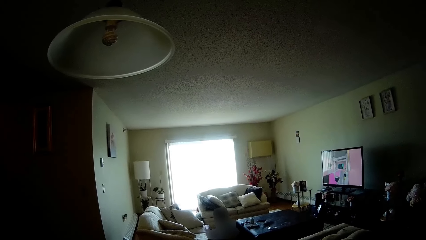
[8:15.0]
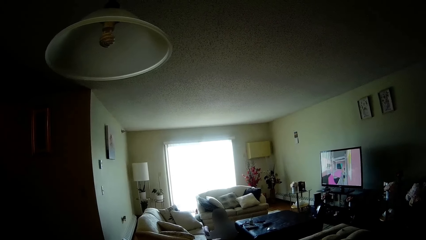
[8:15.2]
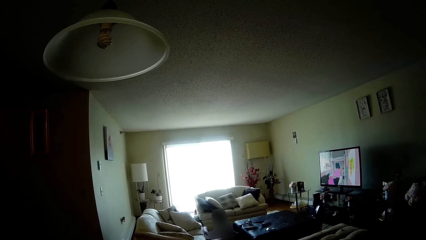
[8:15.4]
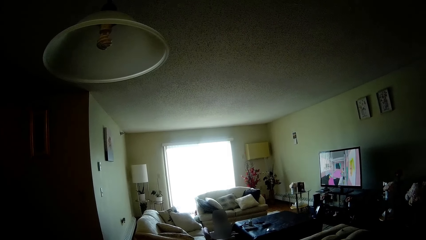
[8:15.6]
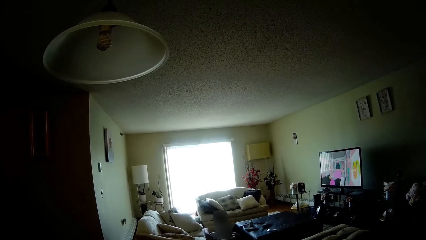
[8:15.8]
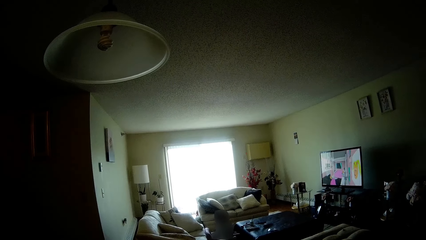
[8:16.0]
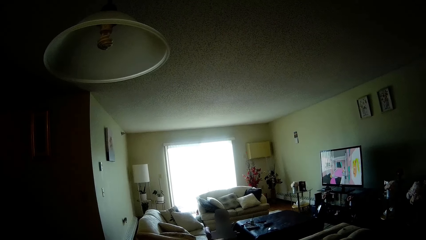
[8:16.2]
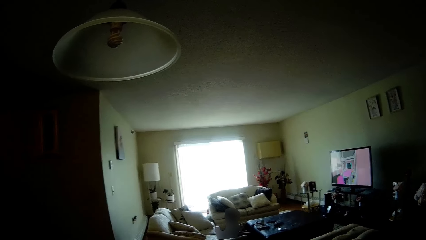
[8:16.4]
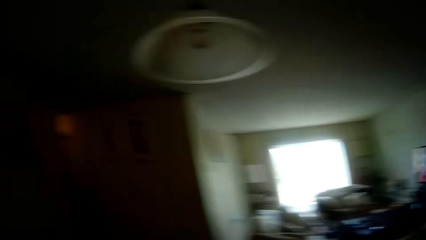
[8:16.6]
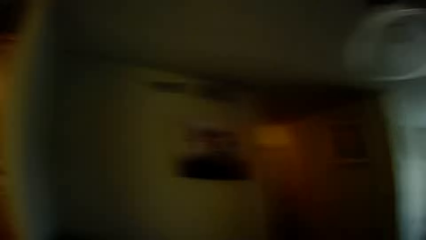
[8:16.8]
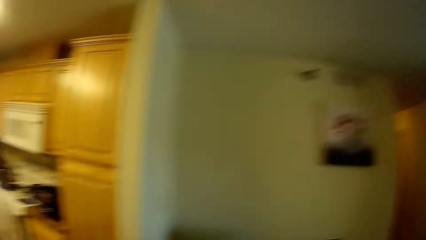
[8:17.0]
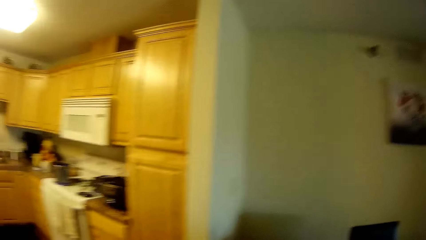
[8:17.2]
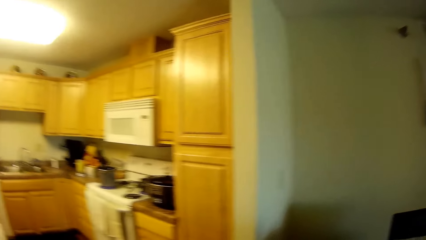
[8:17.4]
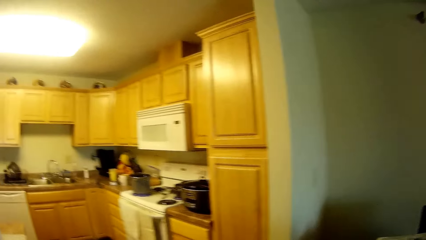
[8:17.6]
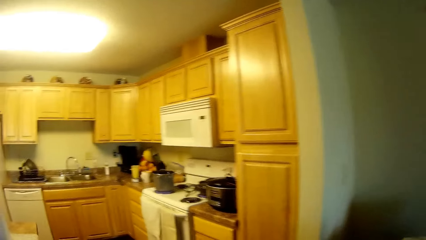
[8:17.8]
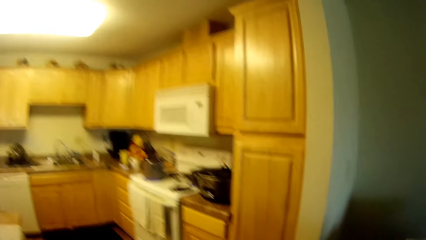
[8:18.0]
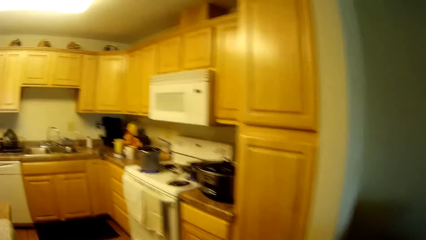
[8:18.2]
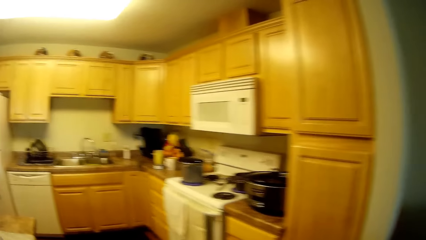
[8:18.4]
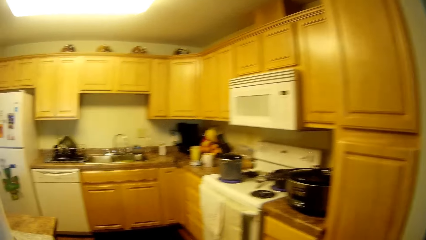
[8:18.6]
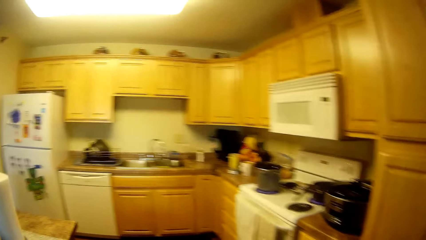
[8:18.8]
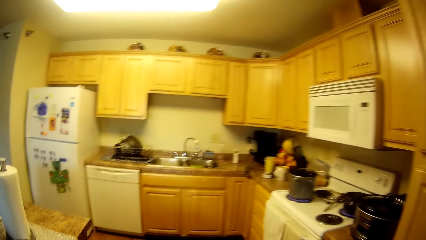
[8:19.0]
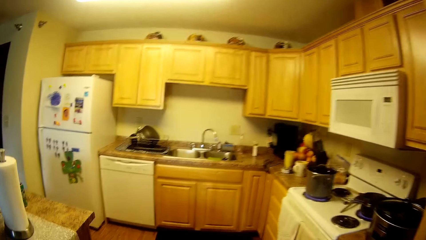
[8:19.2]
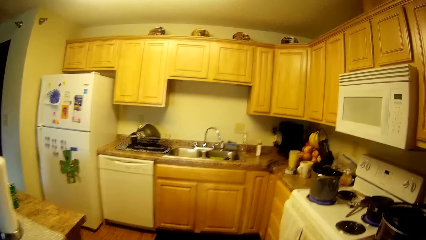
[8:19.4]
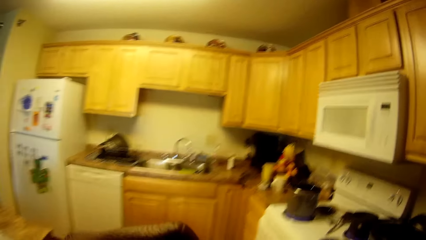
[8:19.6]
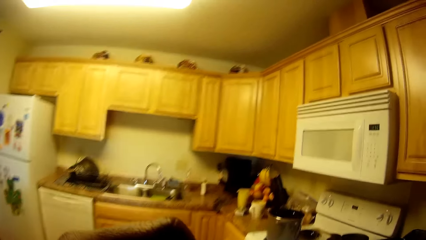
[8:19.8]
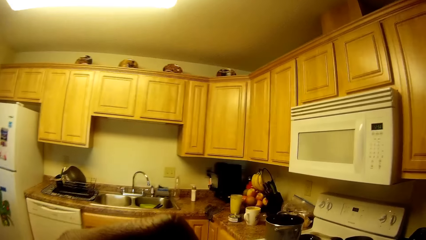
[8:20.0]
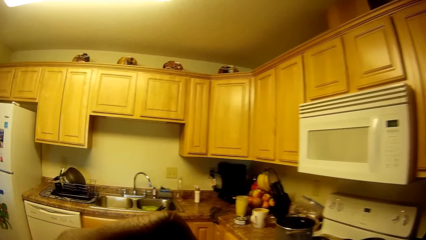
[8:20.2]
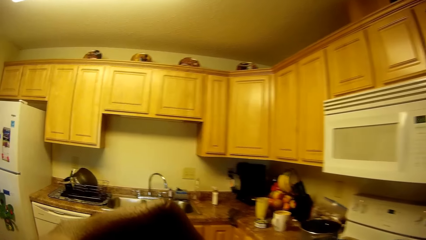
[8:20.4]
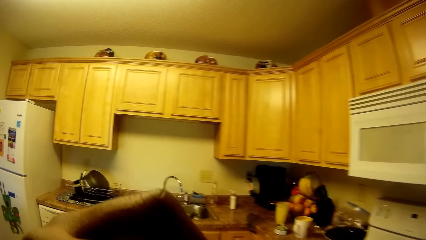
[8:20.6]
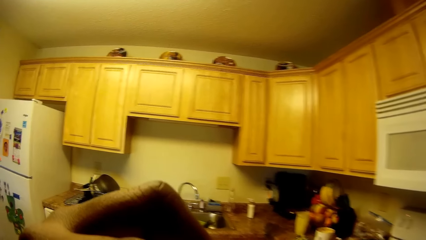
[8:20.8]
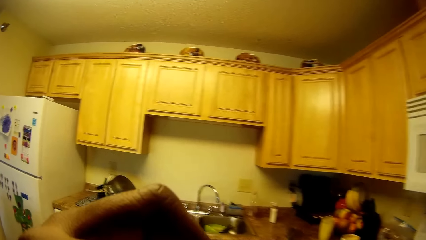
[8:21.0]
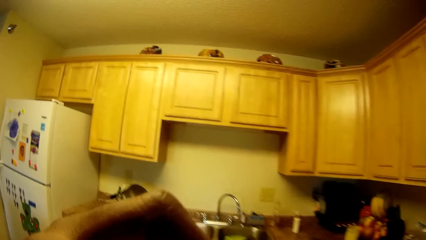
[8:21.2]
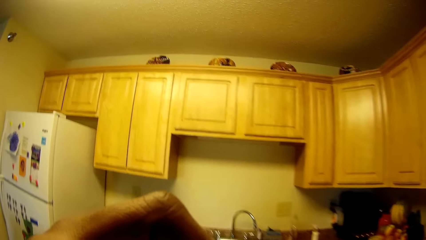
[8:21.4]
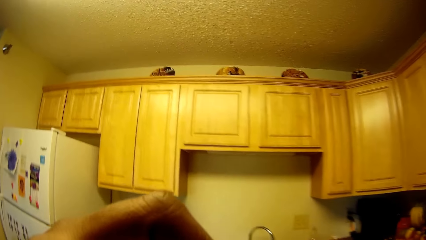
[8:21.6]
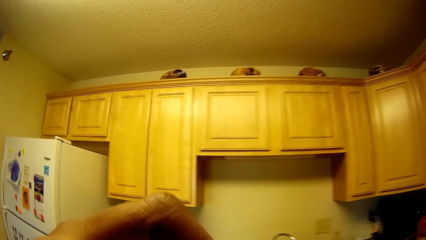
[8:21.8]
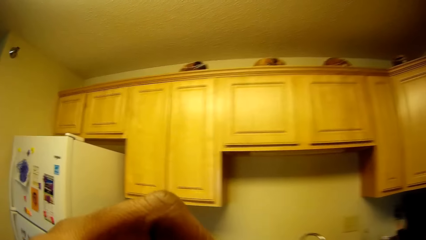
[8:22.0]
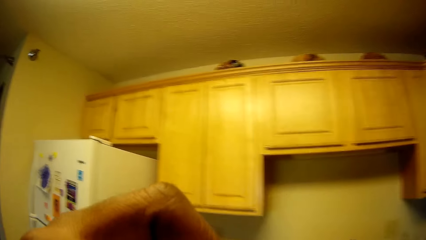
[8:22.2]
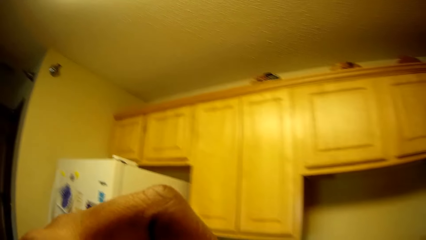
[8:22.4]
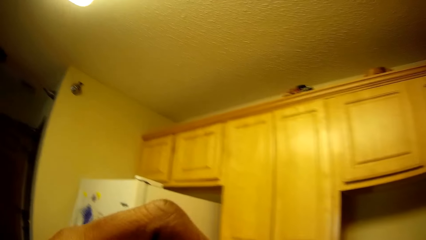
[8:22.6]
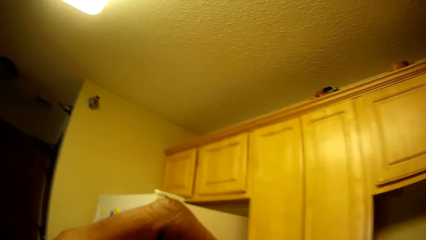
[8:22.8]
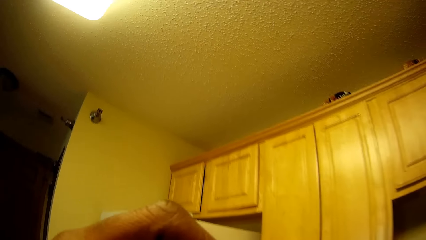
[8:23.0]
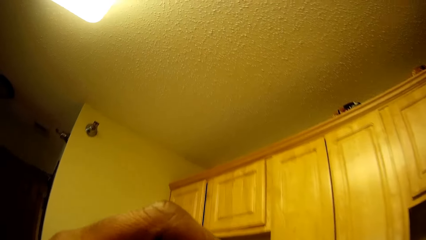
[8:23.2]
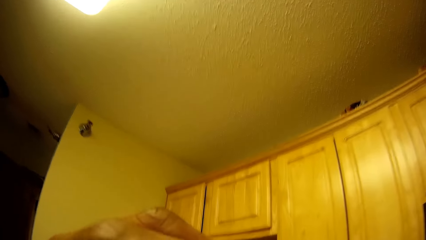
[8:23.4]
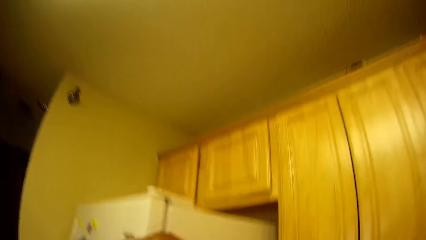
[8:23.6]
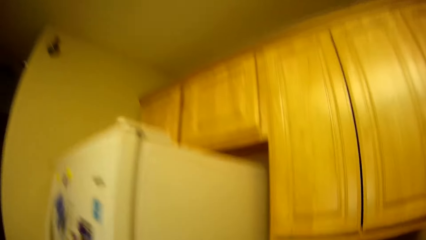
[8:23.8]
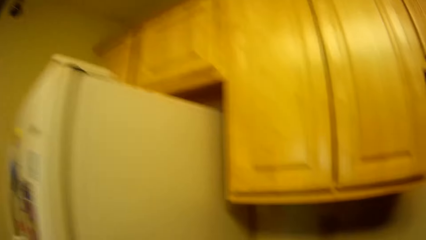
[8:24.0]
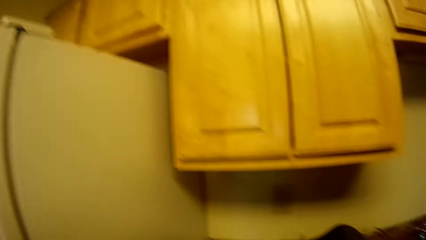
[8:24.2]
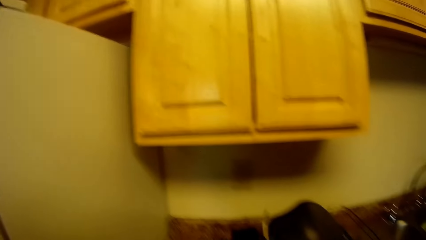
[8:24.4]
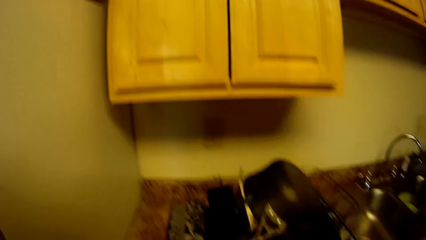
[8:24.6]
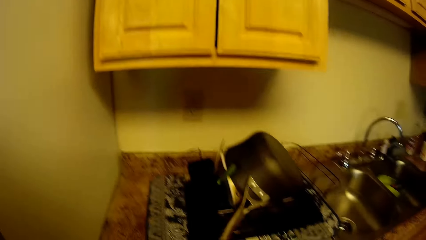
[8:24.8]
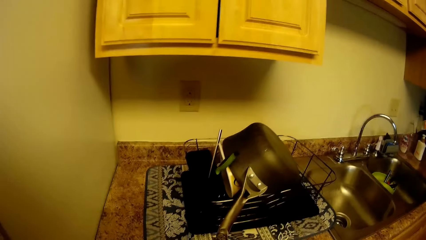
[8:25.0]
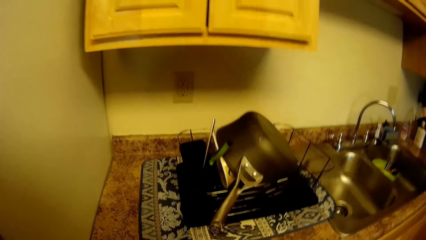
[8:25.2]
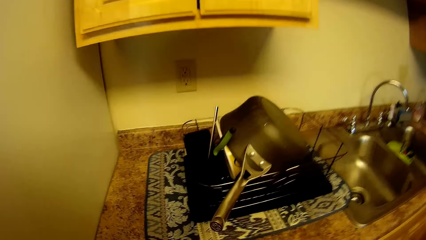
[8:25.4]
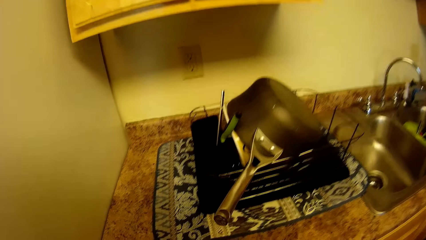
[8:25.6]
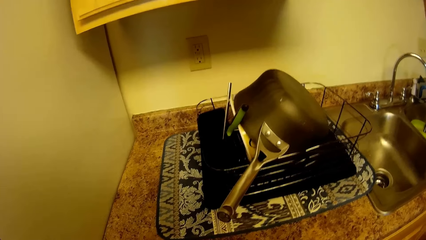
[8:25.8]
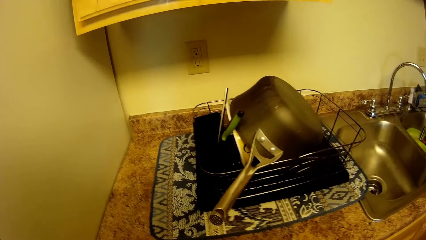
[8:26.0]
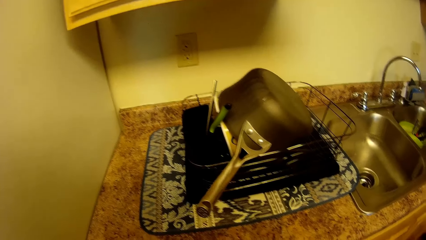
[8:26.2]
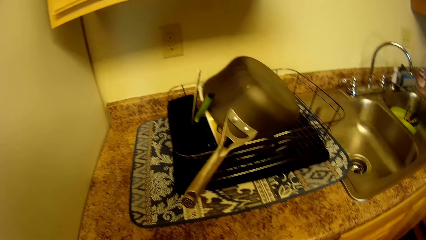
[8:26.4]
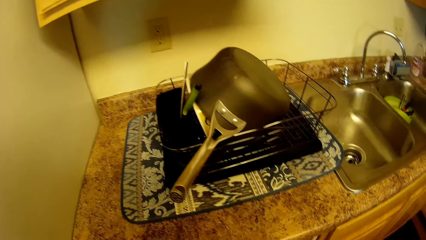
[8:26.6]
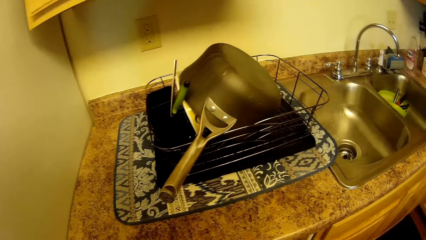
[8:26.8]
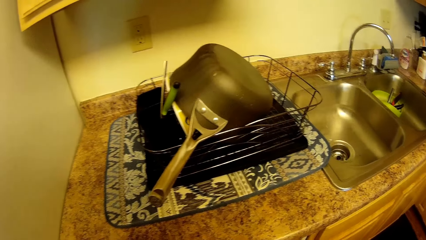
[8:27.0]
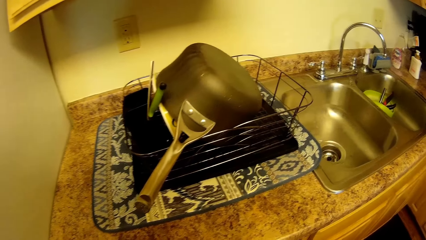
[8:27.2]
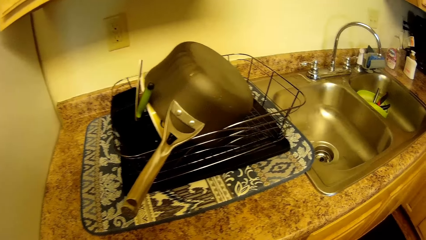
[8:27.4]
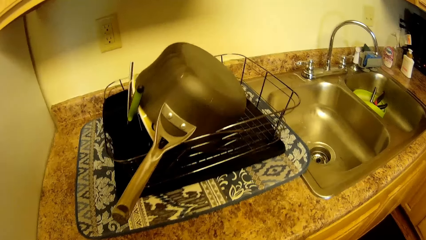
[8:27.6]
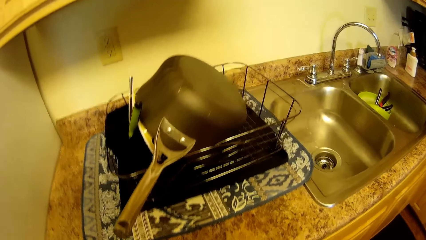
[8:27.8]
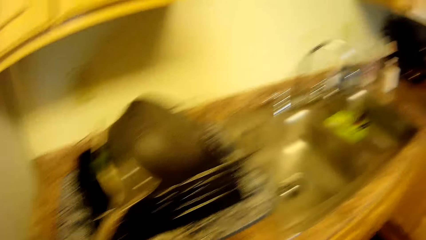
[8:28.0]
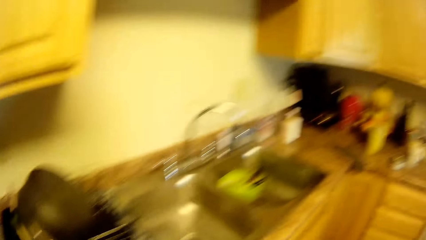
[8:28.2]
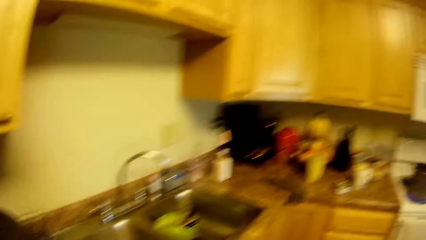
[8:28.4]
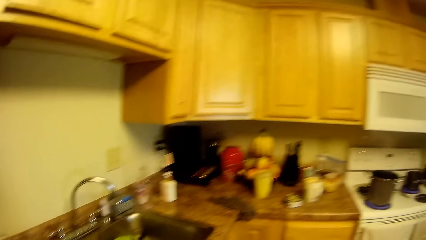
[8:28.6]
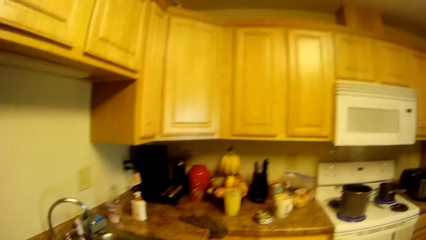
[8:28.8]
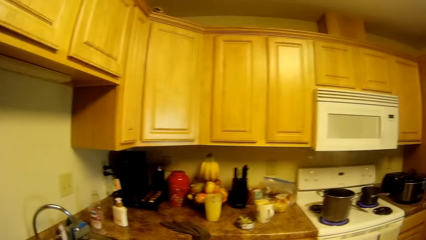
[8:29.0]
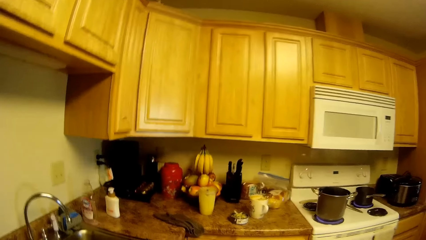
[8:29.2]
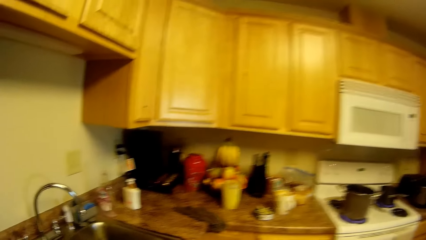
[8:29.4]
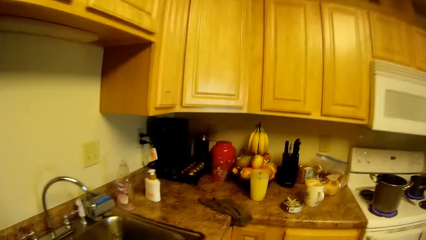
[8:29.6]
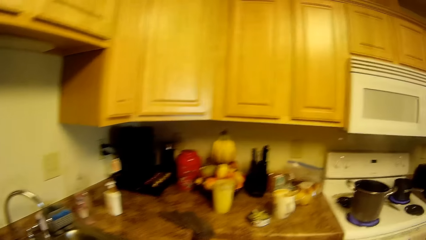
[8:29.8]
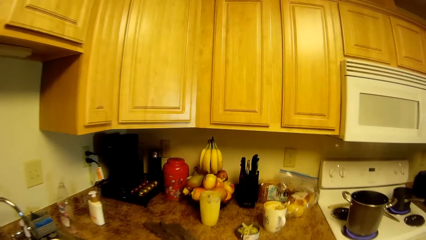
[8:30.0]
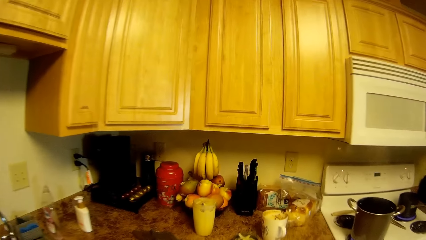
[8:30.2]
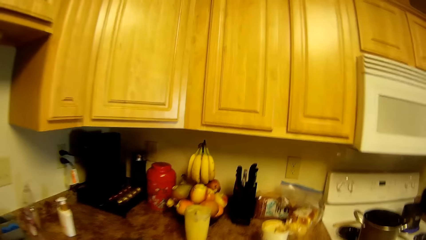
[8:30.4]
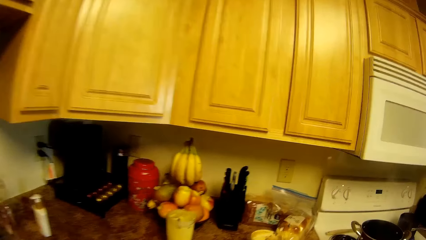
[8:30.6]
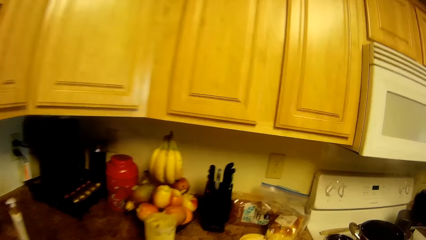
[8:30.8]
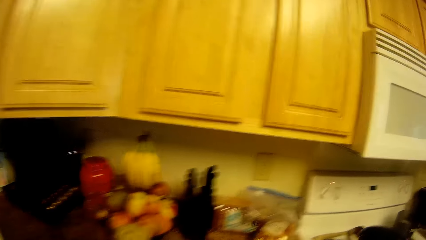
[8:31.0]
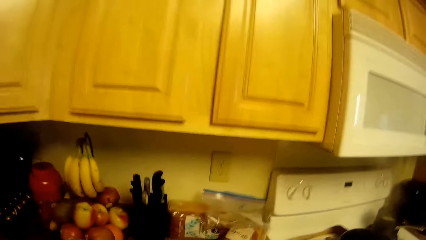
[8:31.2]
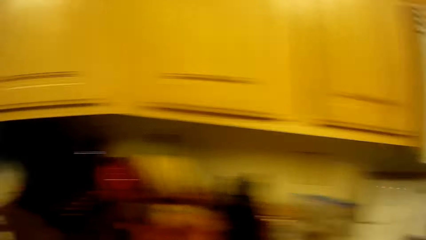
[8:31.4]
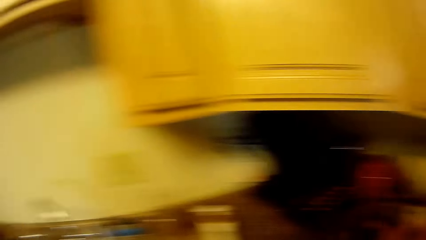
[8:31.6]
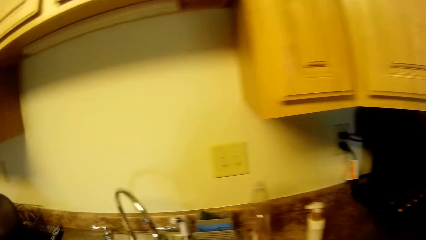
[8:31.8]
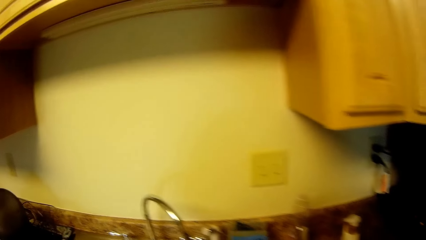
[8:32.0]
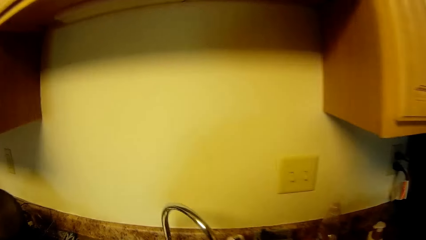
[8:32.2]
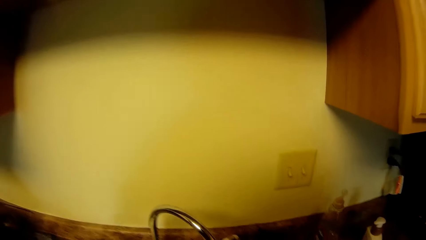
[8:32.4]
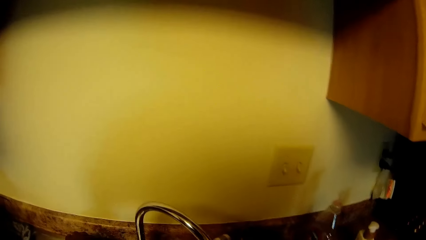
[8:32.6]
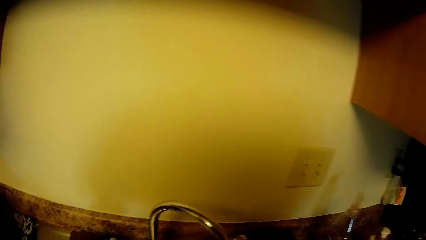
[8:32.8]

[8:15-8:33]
The camera wearer talks with a kid. They walk towards the kitchen. They walk around the kitchen. They drink something. They walk around the kitchen.
